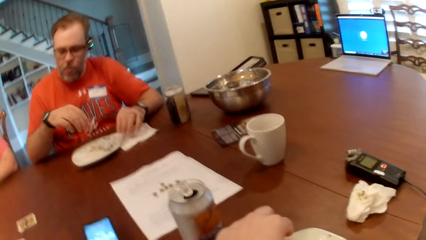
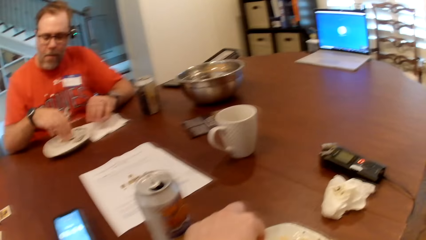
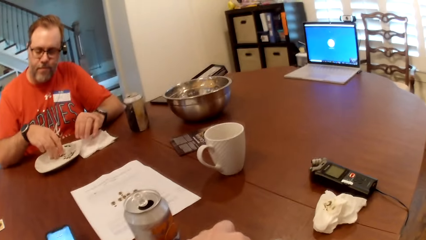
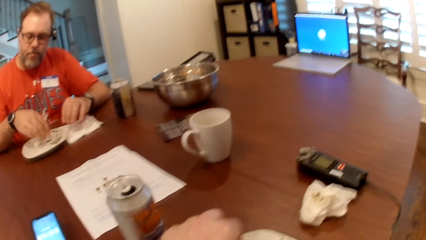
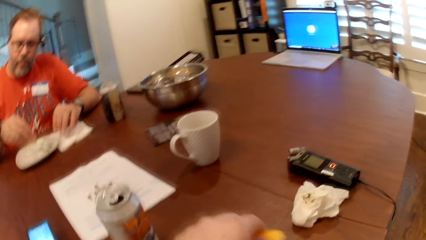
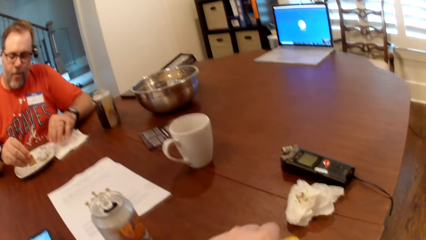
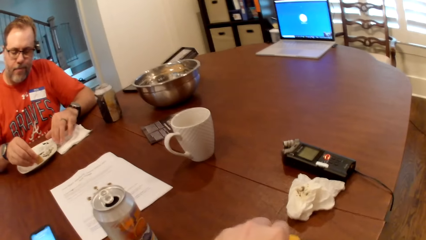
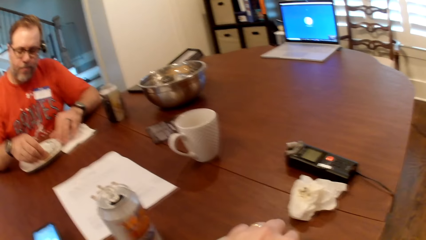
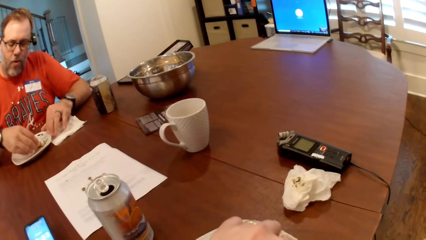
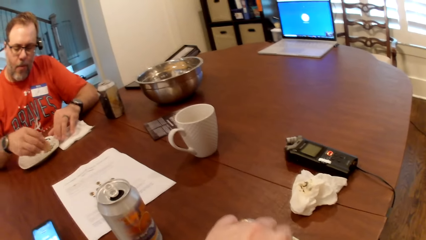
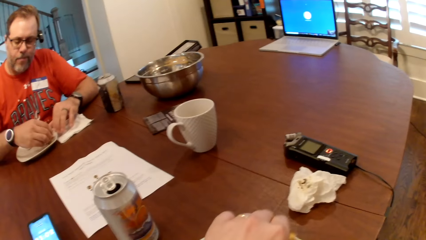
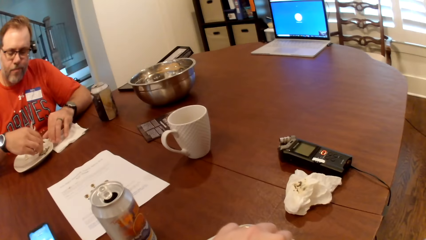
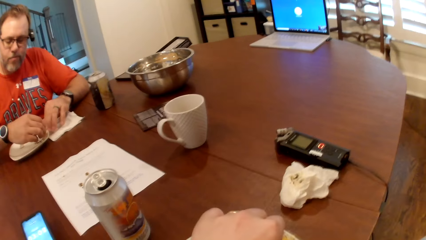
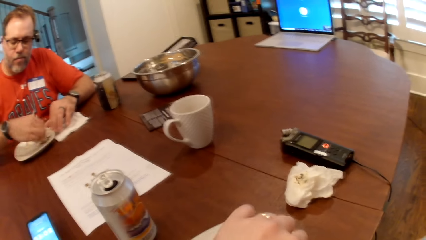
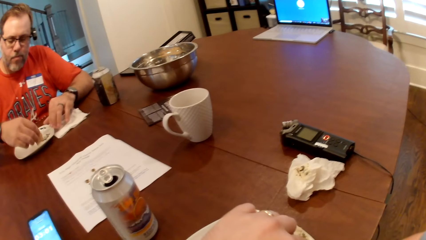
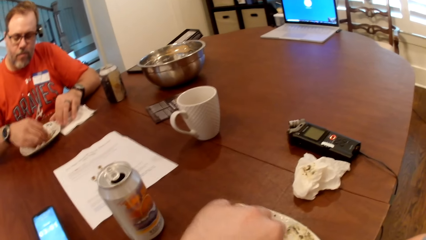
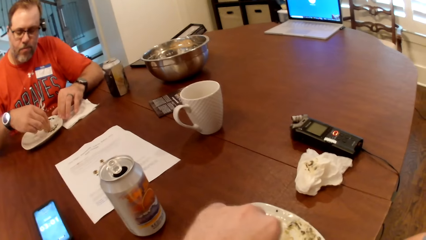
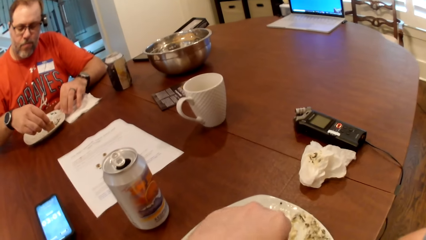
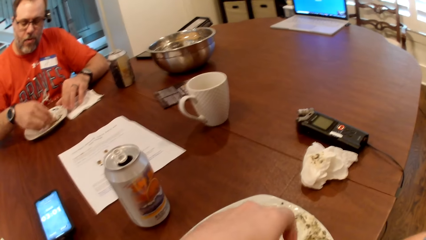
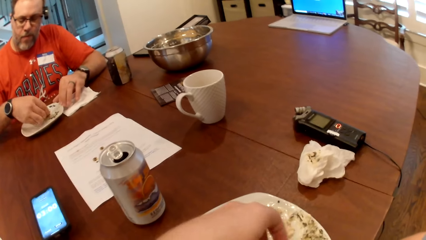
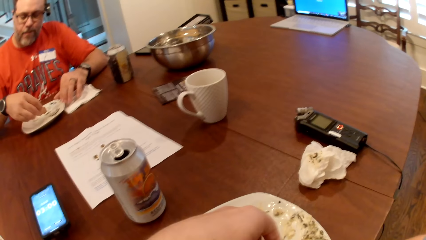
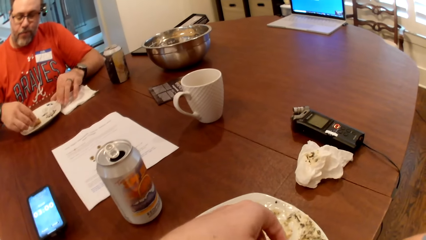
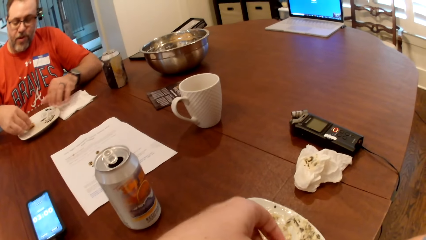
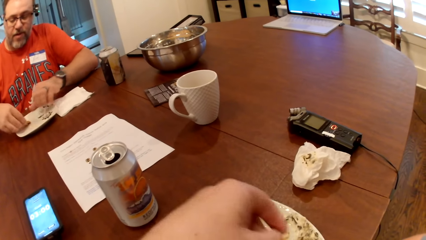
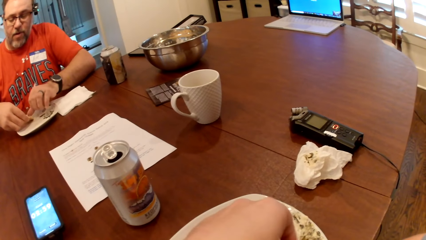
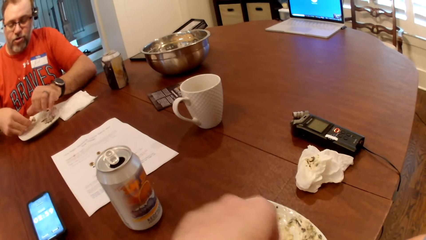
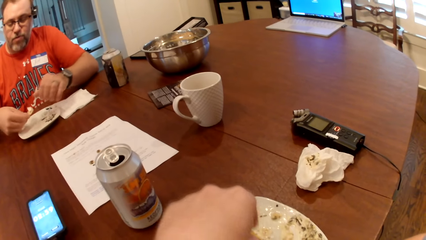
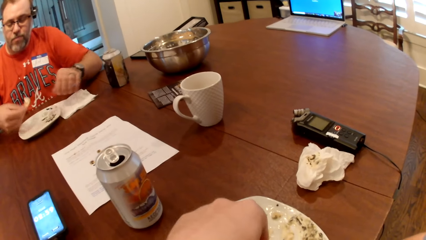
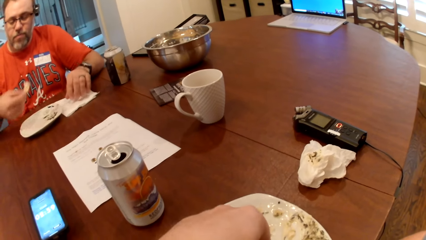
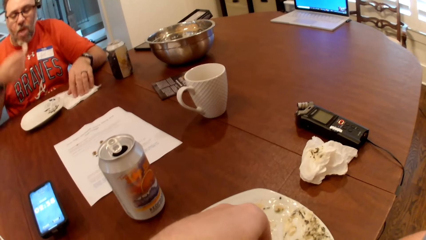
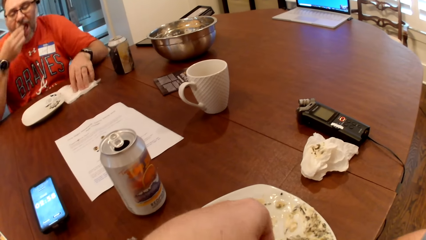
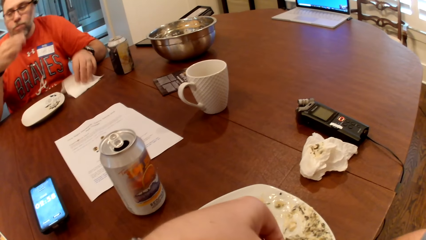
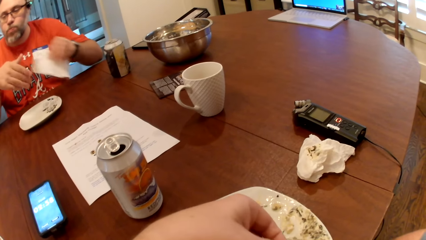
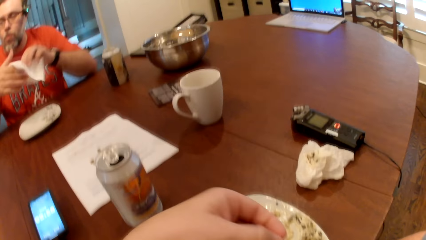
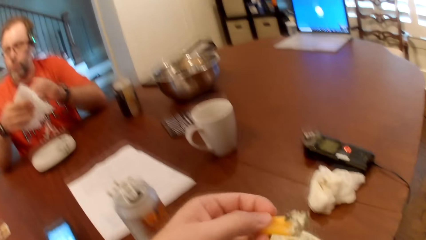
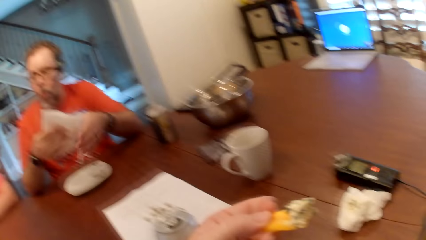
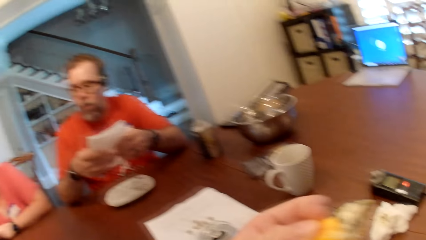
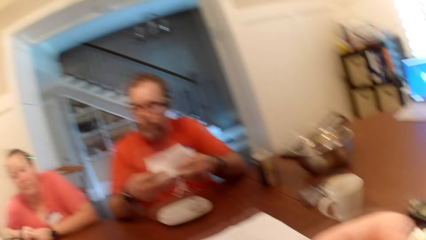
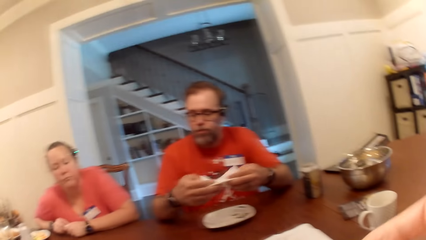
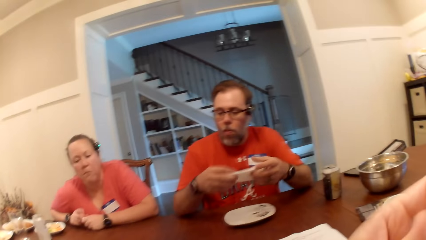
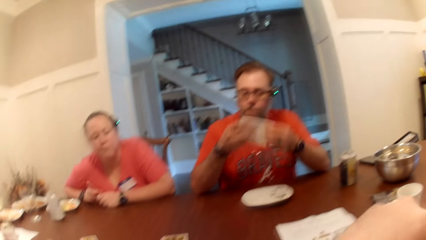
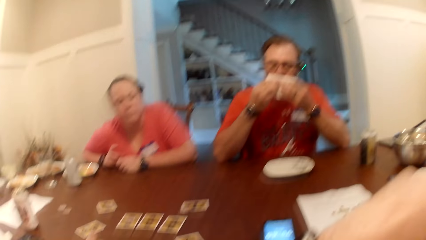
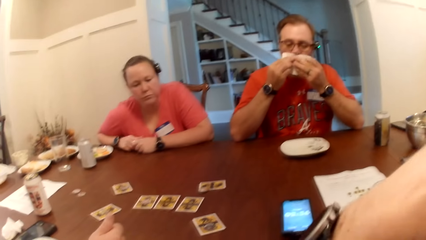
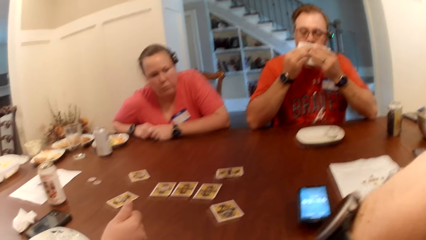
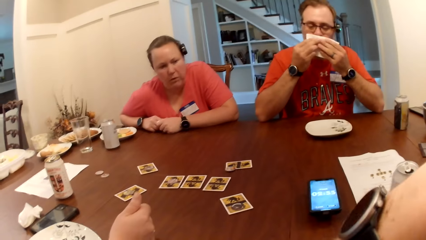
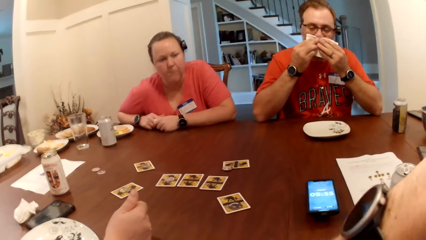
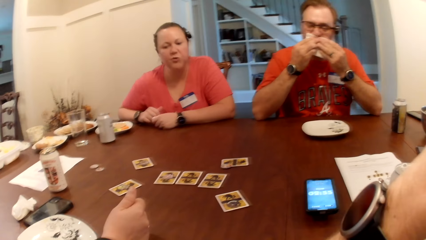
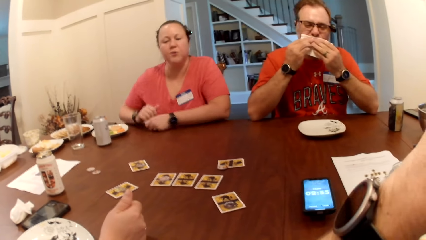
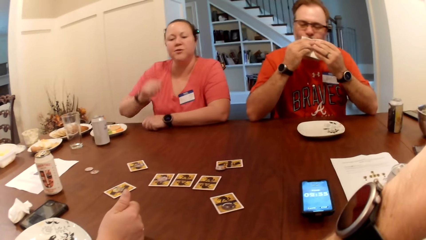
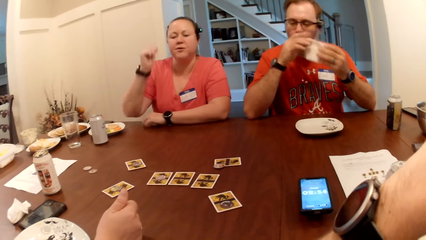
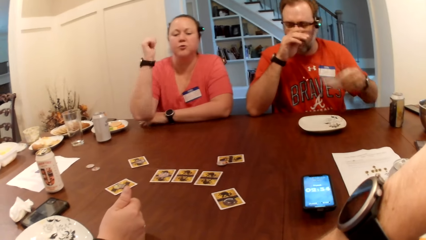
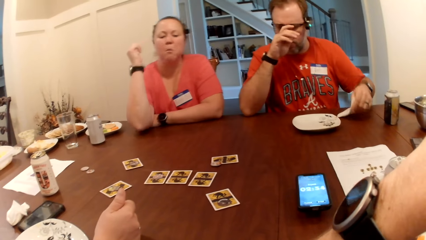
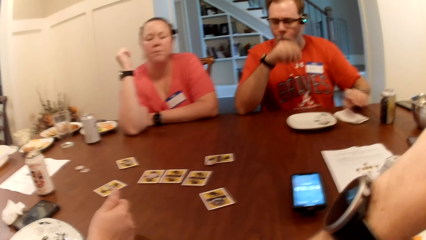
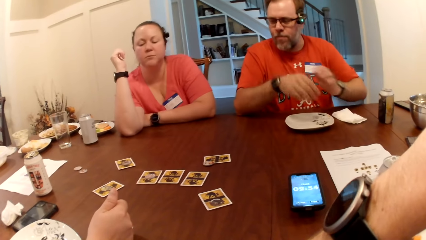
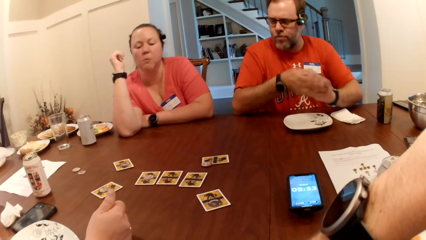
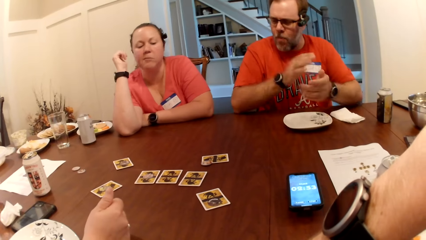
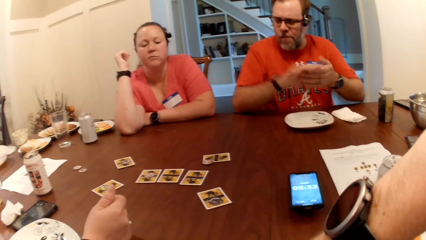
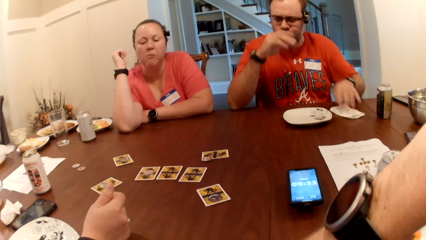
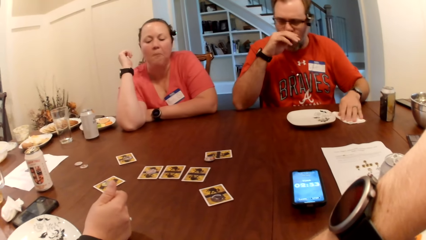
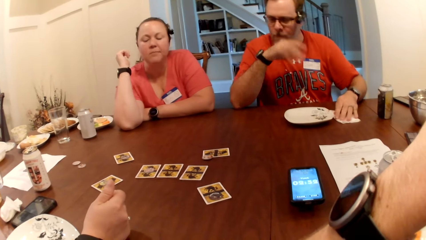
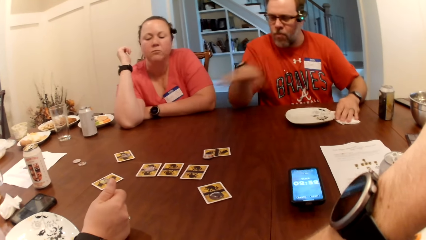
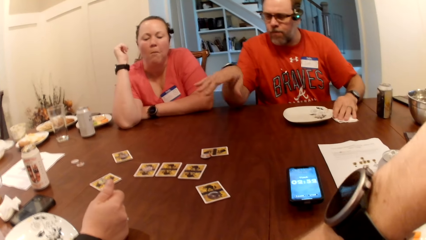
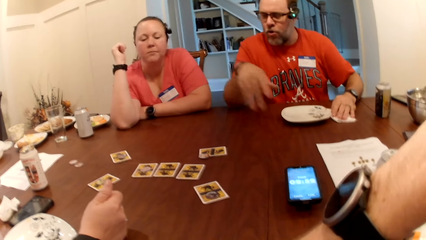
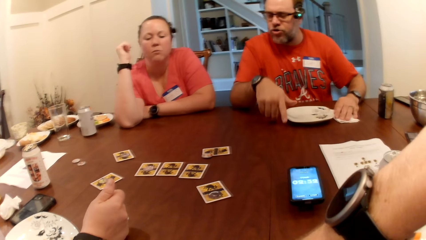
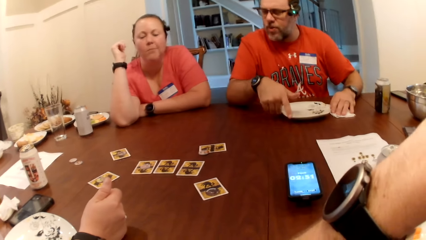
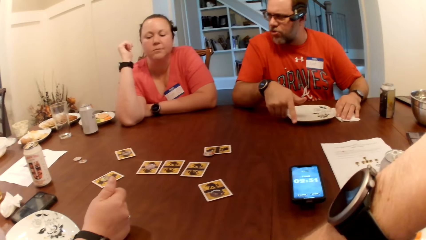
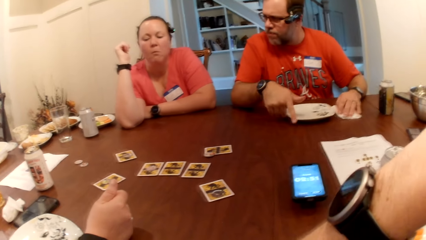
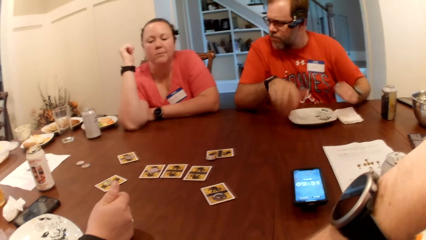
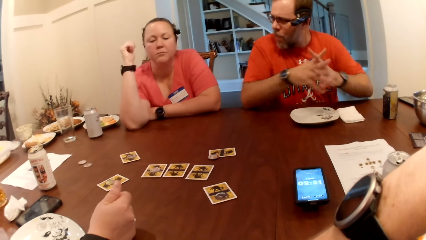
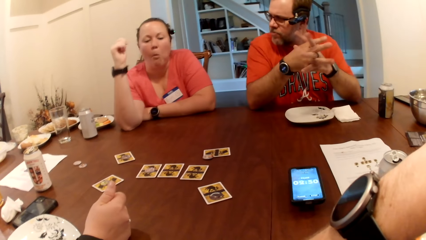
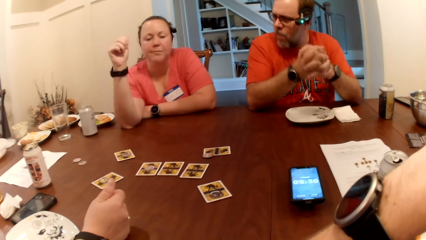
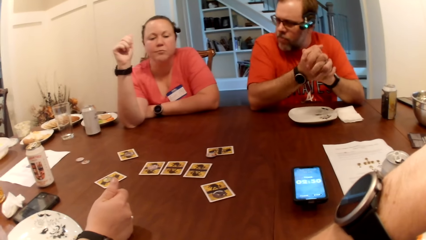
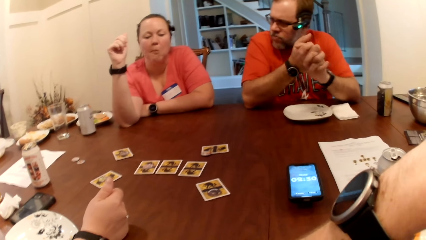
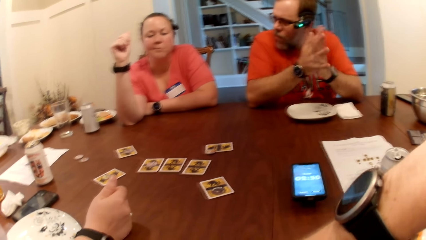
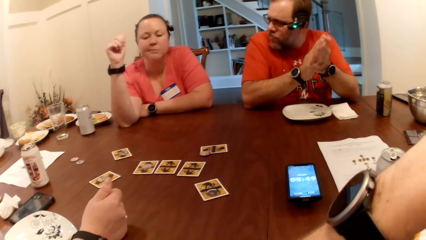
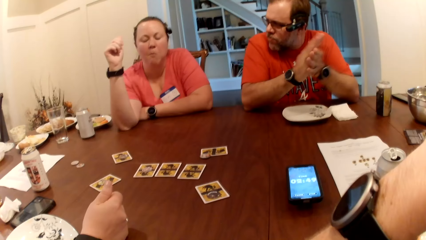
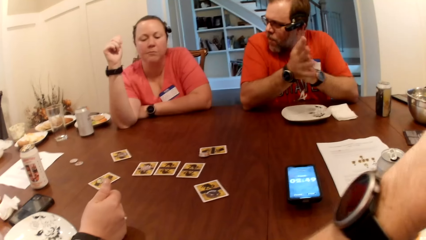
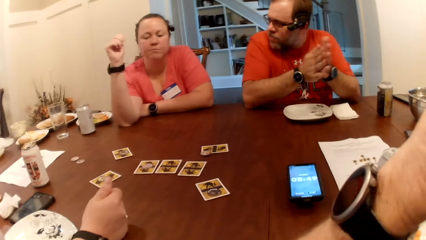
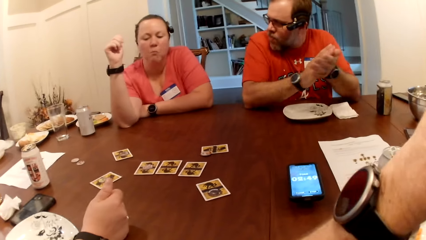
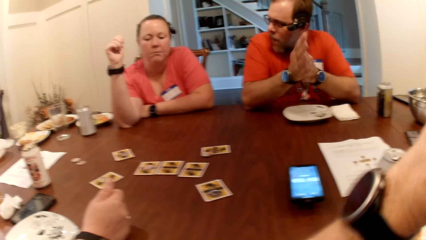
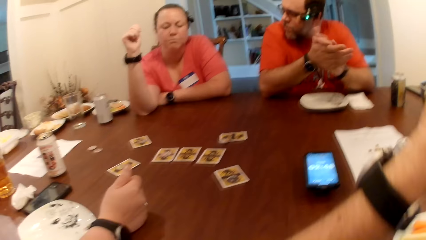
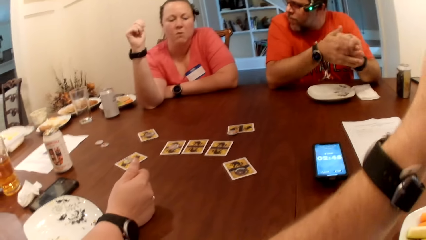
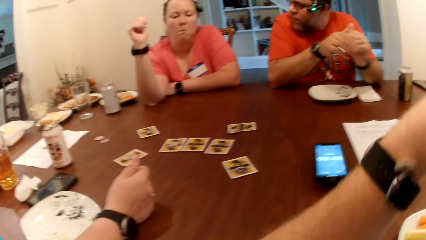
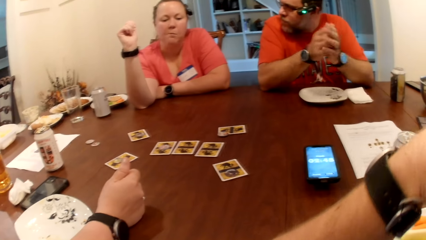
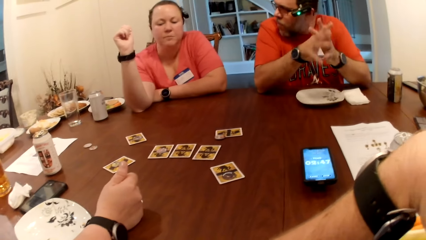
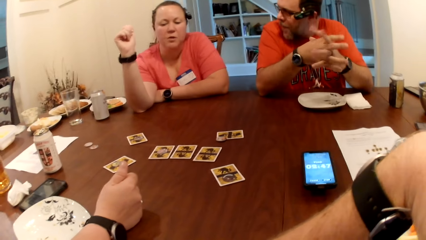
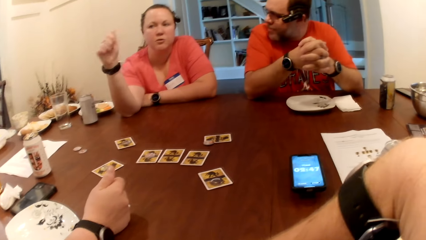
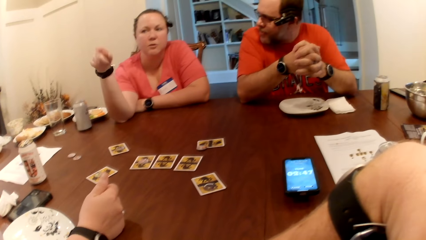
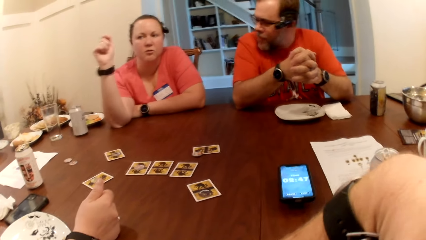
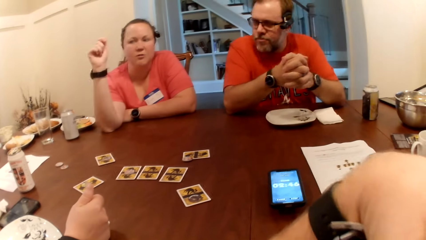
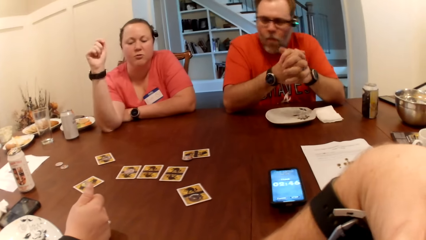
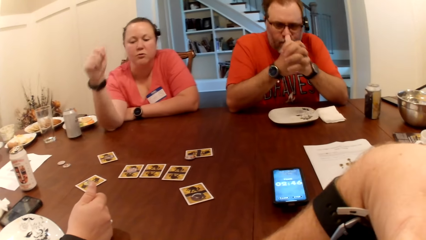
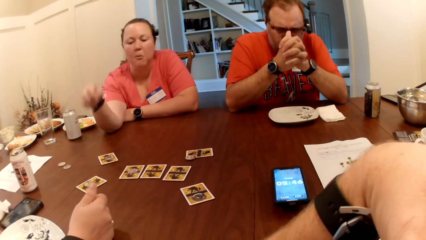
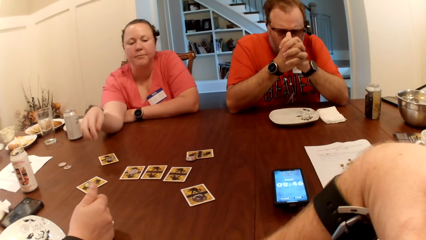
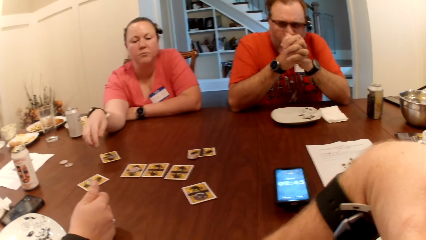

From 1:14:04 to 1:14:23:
The man picks up a biscuit from the plate with his right hand. The camera wearer scoops sauce from the plate with the carrot in his left hand. The man scoops cream from the plate with the biscuit in his right hand. He puts the biscuit in his mouth with his right hand, picks up the tissue paper from the table with his left hand, holds the tissue with his right hand, and folds the tissue with both hands. The camera wearer eats snacks. The man cleans his mouth with the tissue in both hands, puts the tissue on the table with his left hand, and dusts off his hands. A woman interacts with the man. The man shifts the tissue on the table with his left hand and rubs his palms together.
